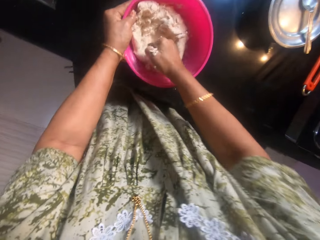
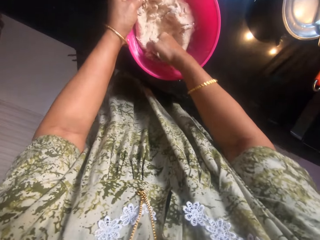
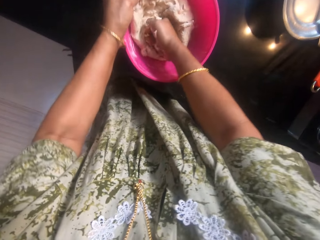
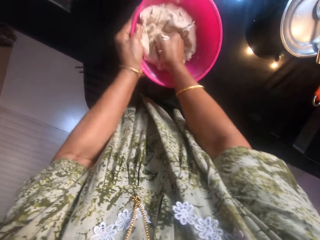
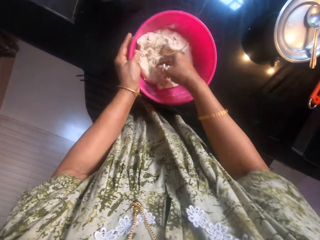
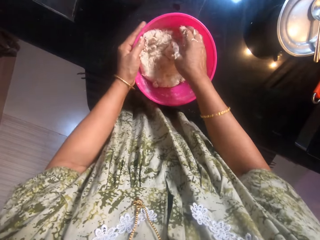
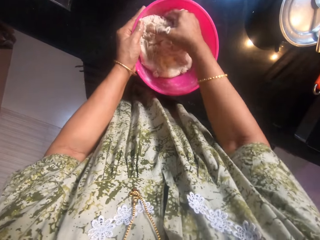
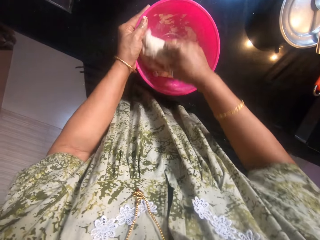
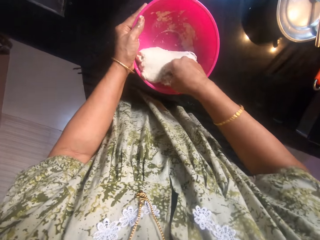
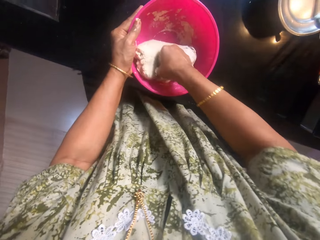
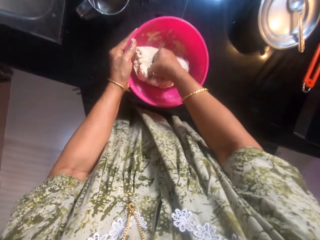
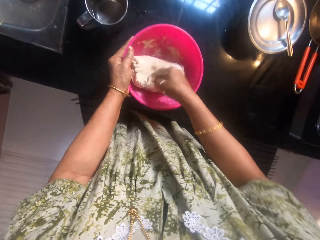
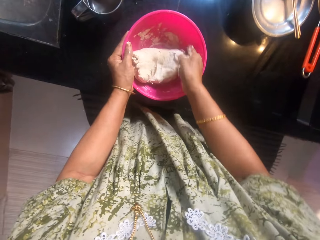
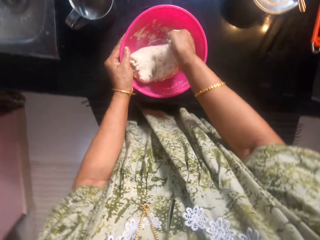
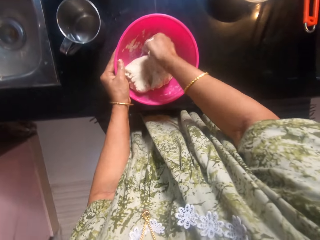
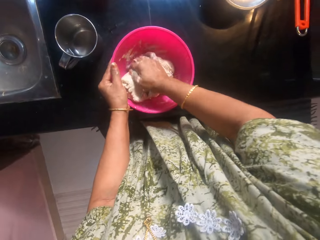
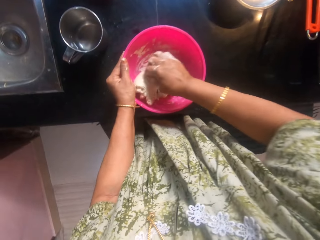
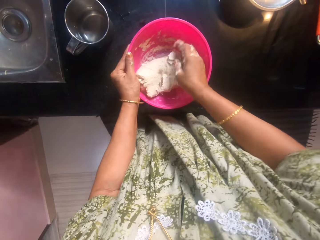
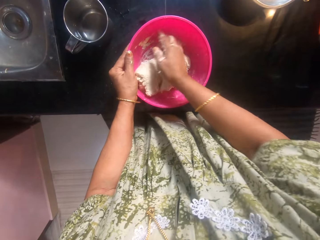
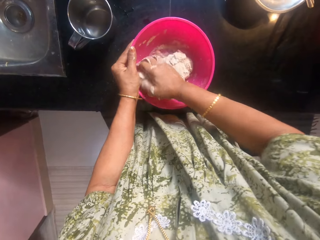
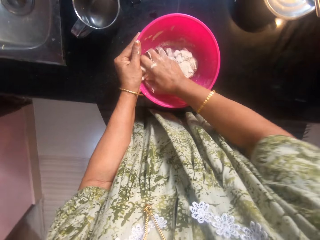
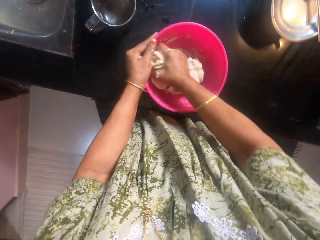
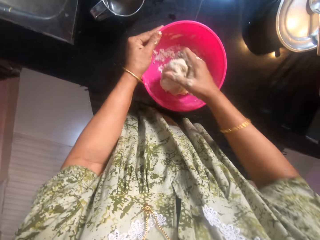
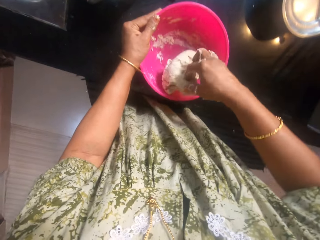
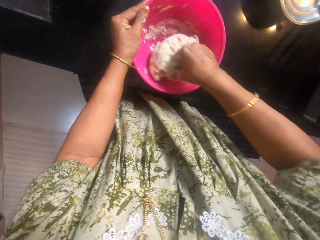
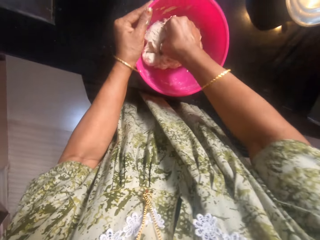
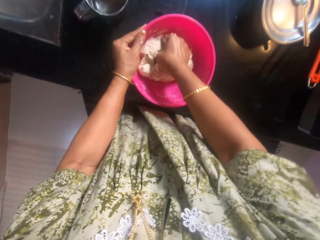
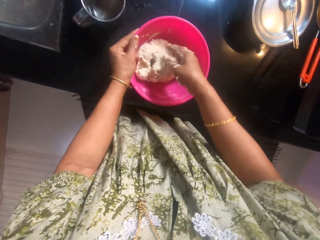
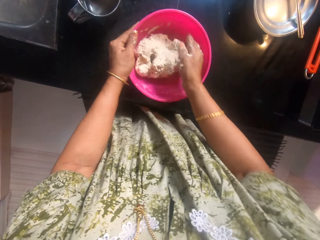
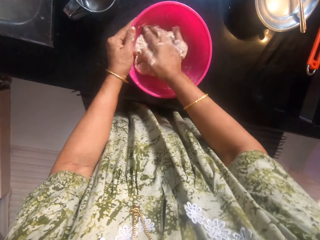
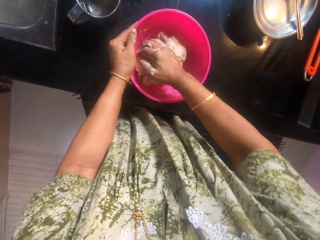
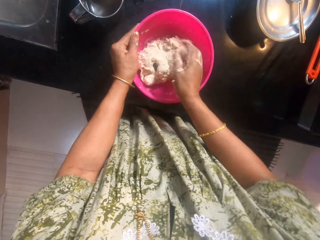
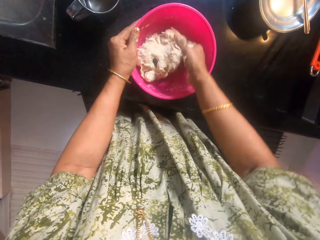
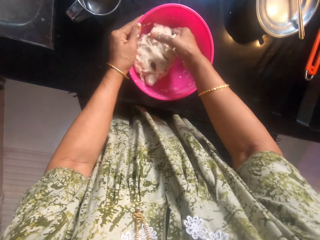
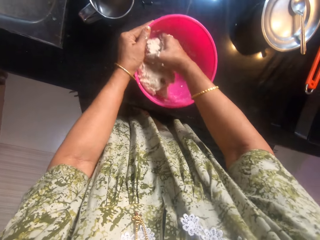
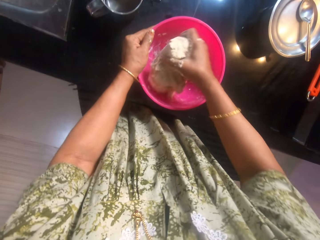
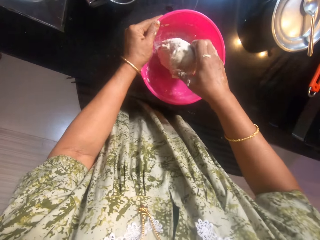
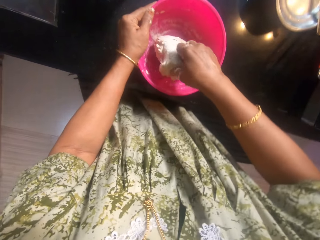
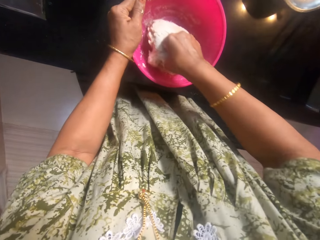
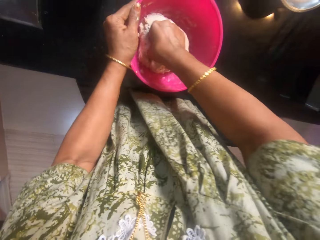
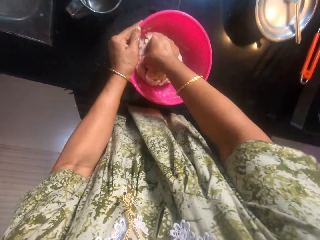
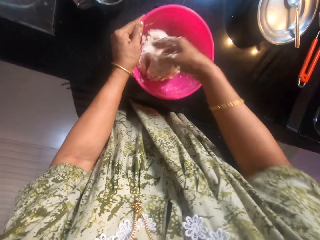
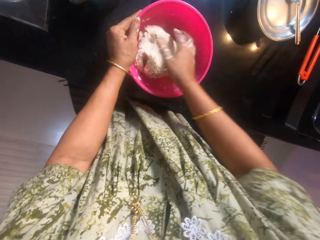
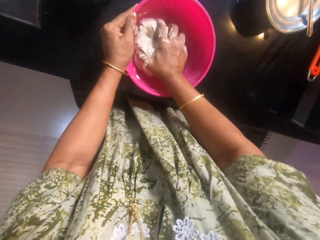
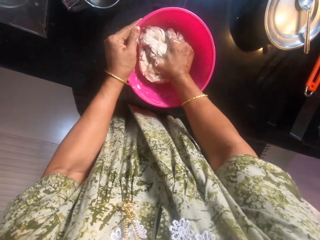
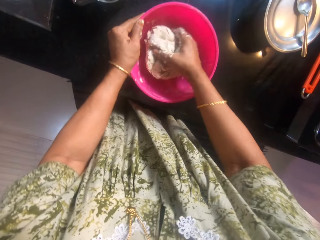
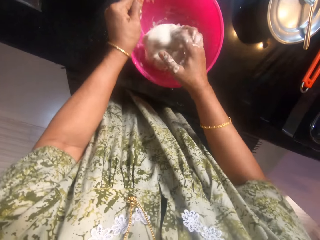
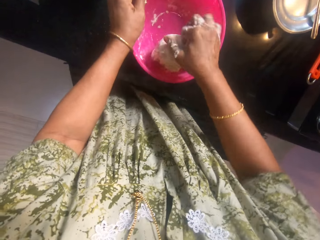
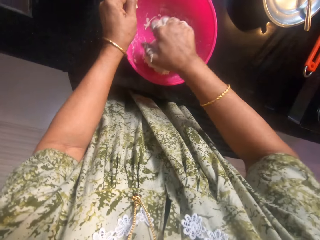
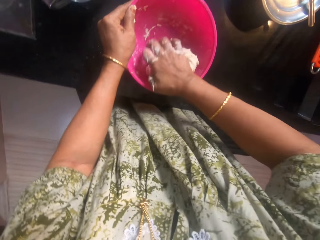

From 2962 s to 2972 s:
The camera wearer scoops the dough around the bowl. They knead the dough in the bowl.

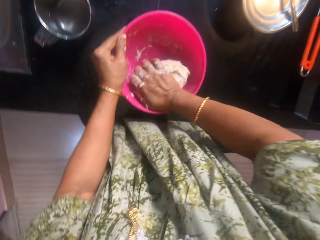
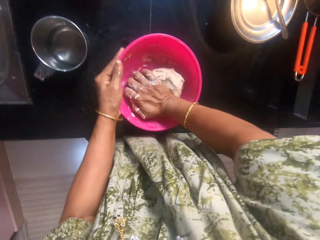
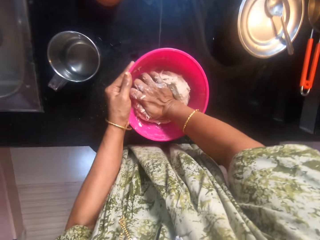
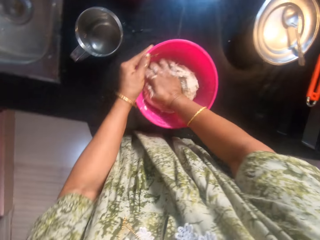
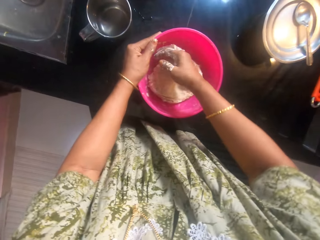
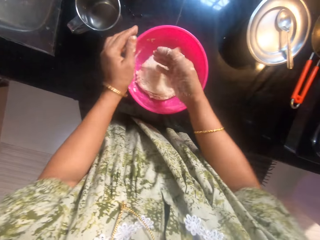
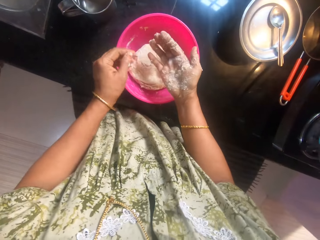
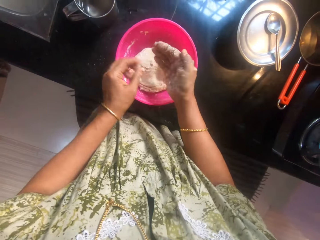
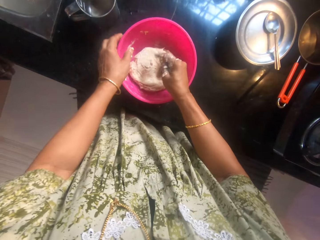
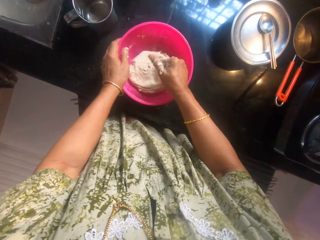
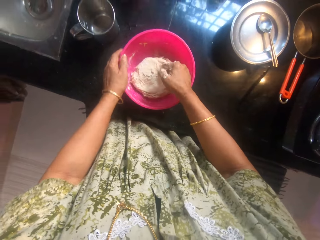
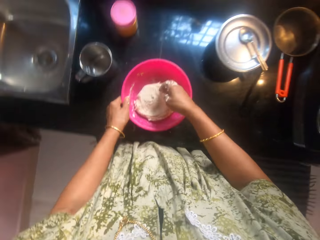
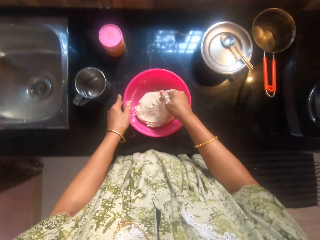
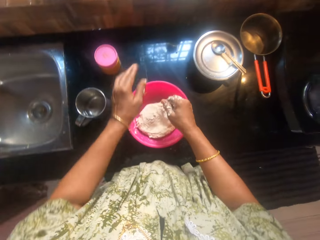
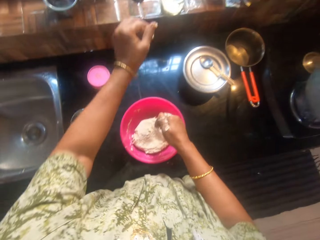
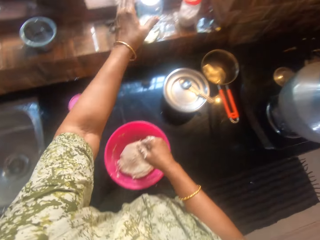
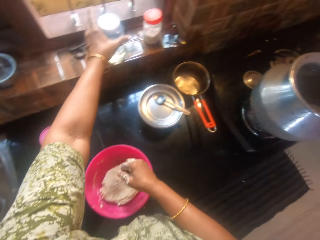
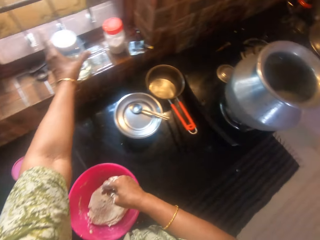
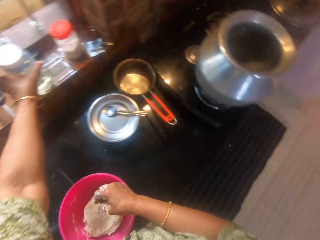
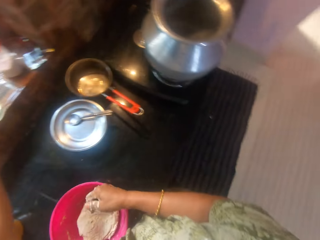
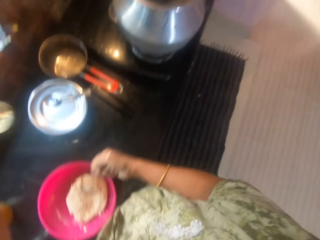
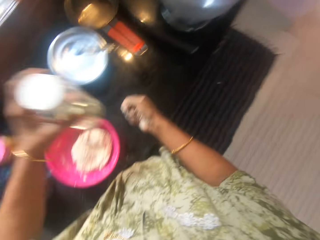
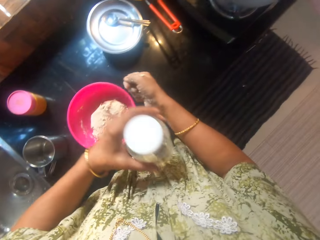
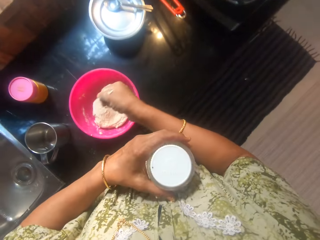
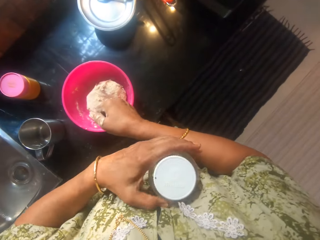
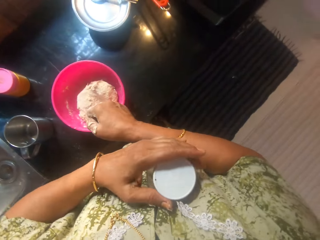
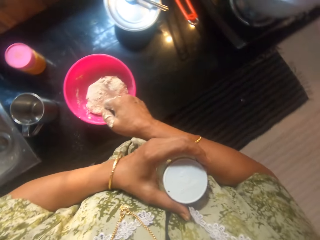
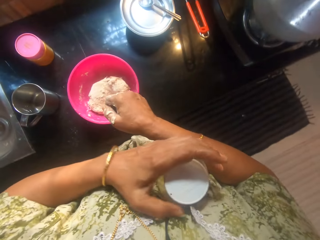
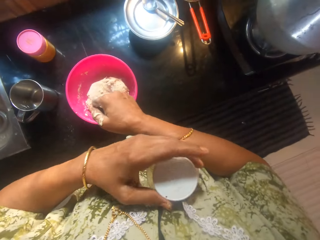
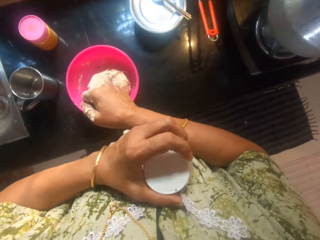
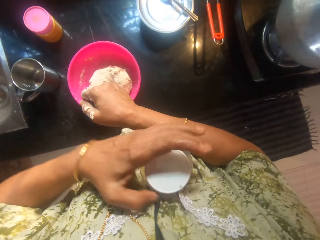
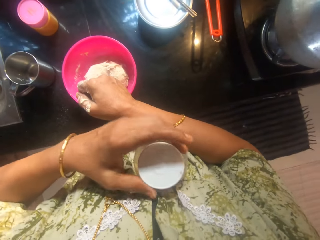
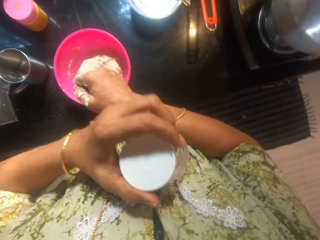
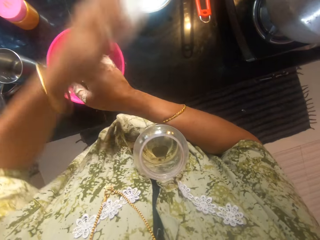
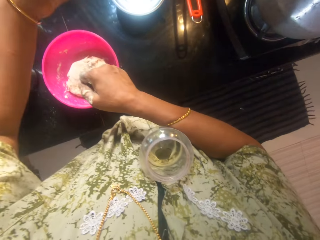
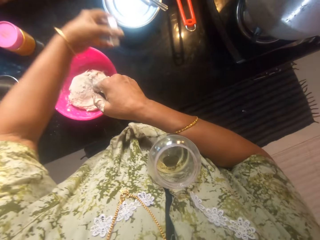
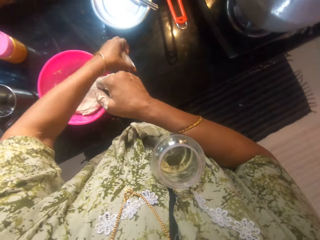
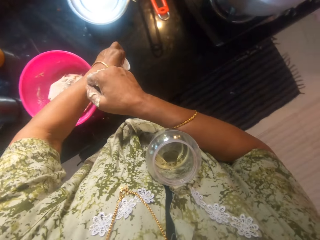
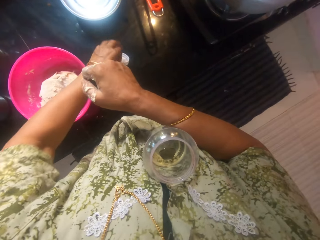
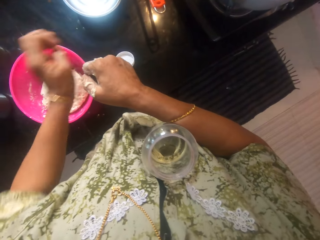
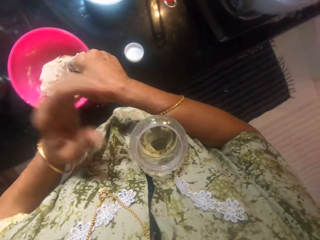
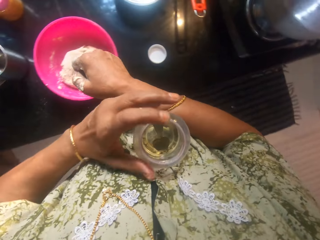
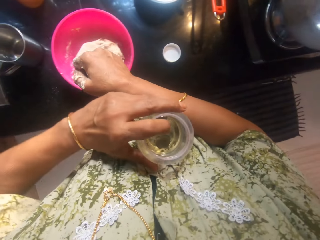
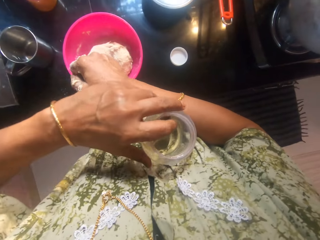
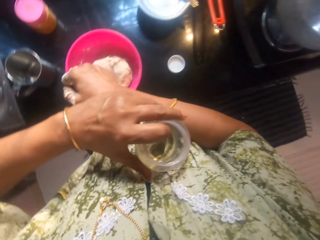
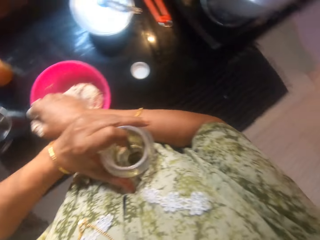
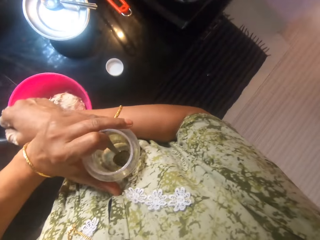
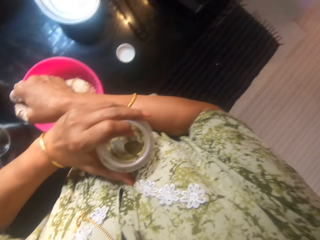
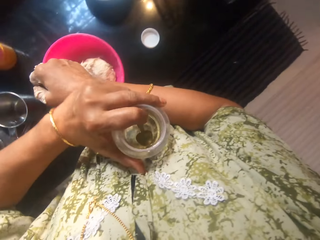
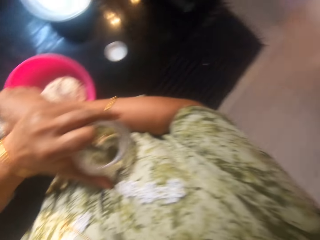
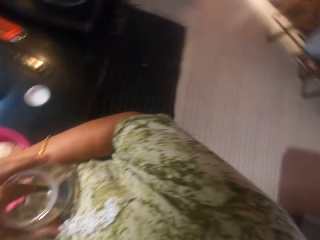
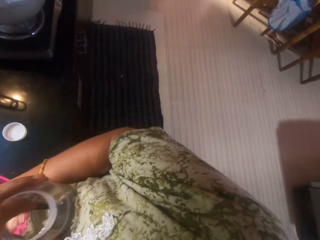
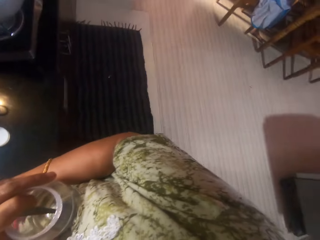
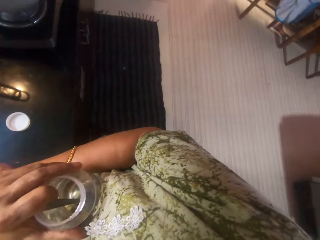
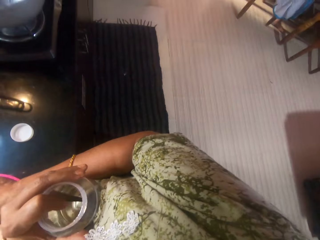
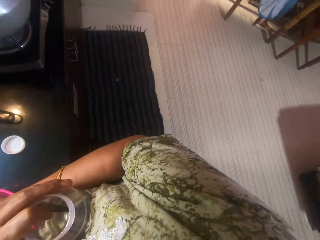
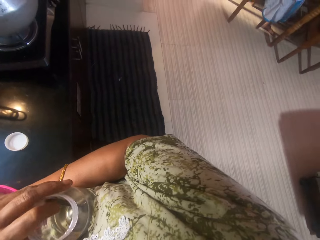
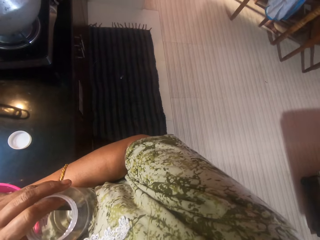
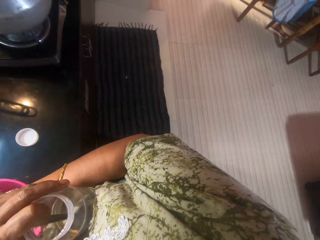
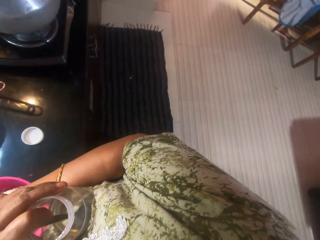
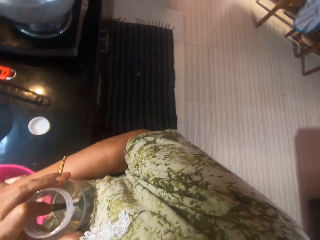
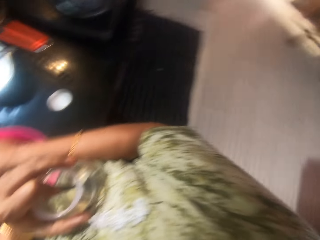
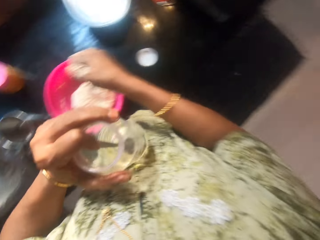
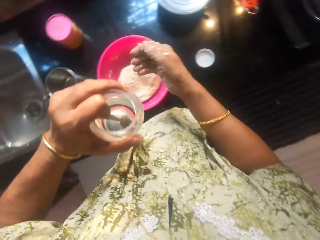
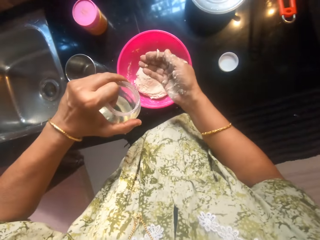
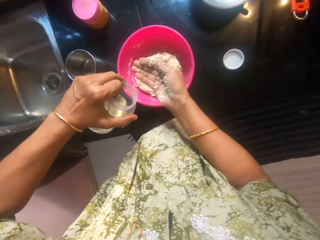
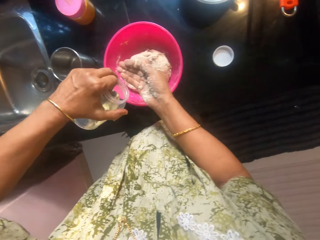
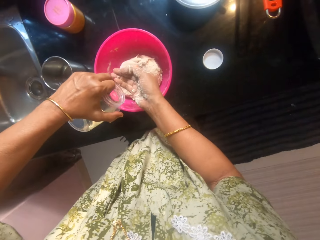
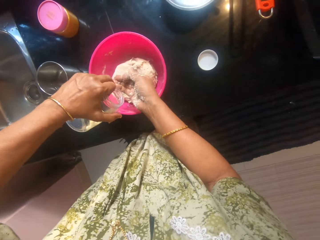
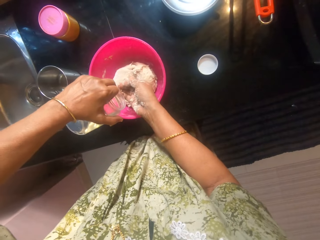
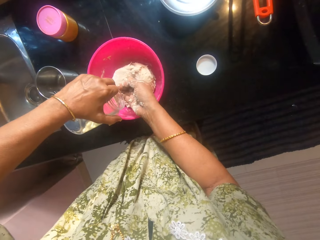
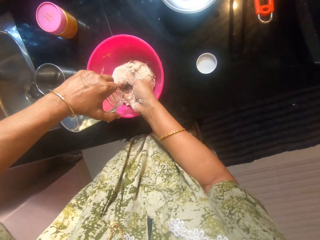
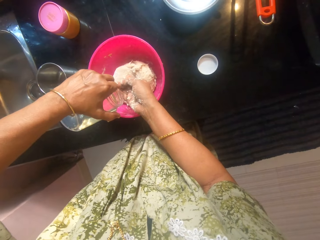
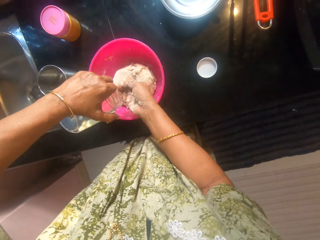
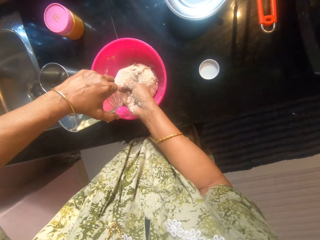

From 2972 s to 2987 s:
The camera wearer looks at the hand. She twists fingers. She picks a container on the shelf. She holds the container on her chest. She opens the container of oil. She puts the container lid on the countertop. She holds the container on her chest. She looks around. A woman sits on the chair. The camera wearer lowers the container towards the bowl. She pours oil to her hands.
